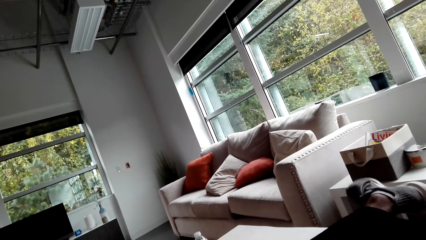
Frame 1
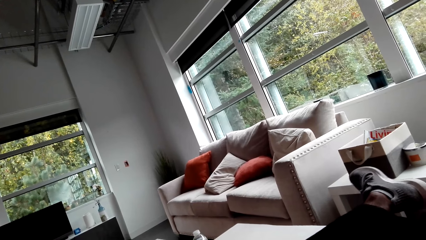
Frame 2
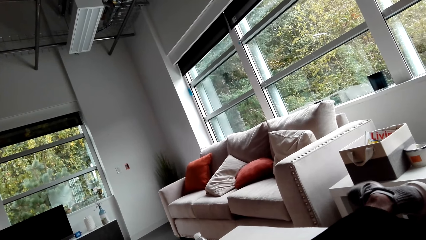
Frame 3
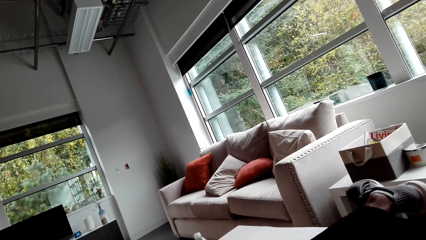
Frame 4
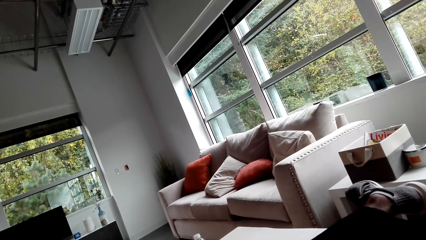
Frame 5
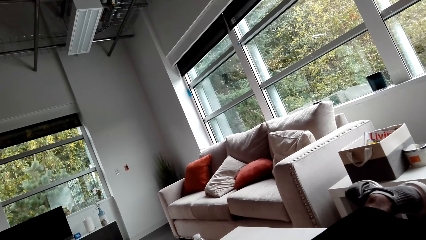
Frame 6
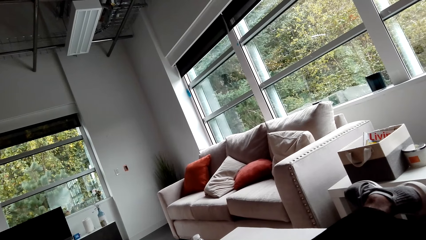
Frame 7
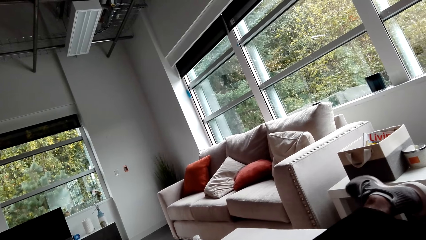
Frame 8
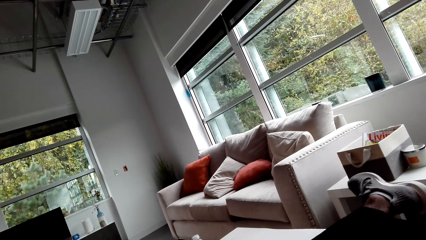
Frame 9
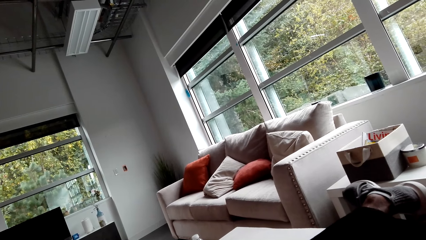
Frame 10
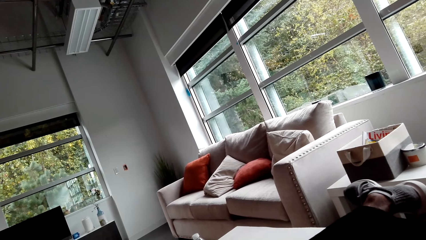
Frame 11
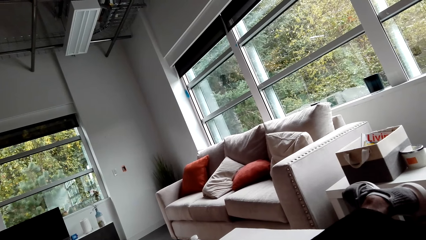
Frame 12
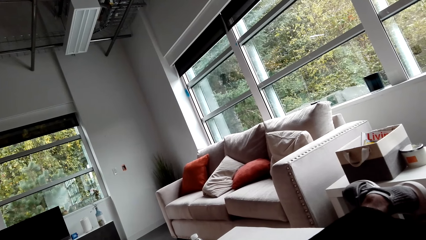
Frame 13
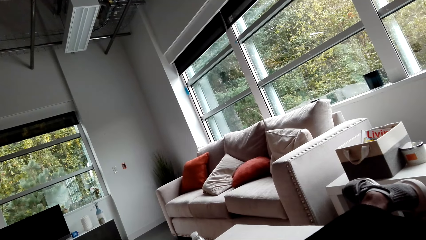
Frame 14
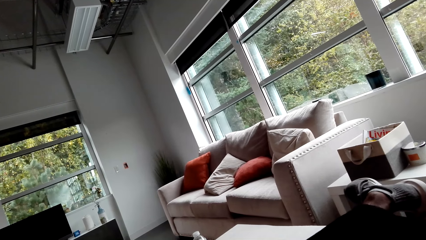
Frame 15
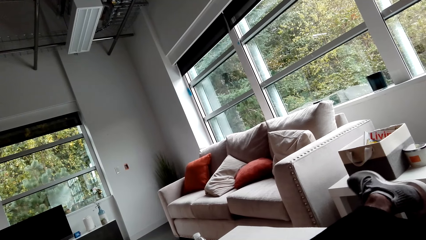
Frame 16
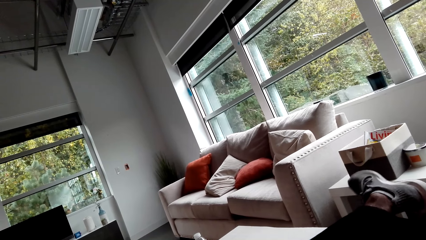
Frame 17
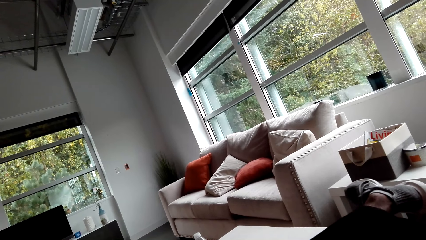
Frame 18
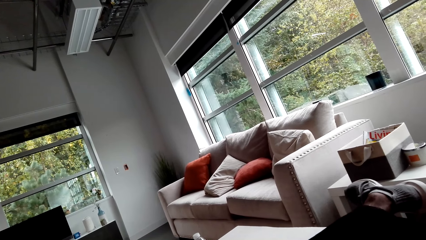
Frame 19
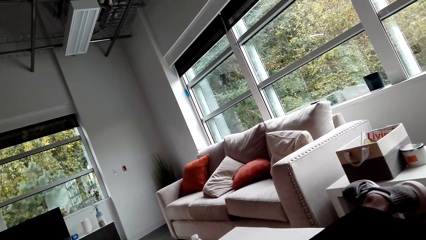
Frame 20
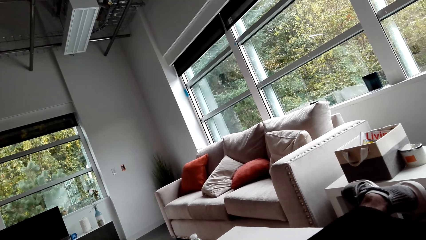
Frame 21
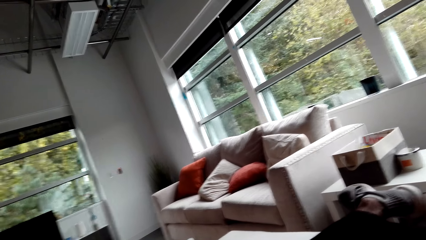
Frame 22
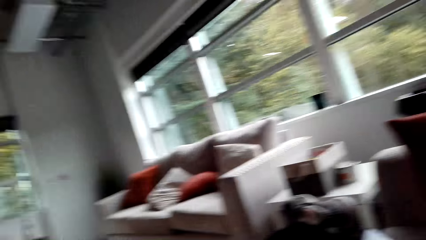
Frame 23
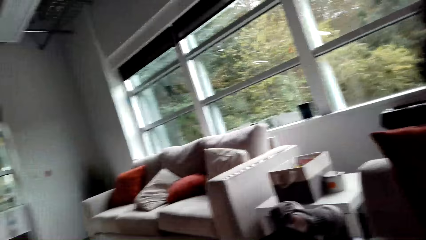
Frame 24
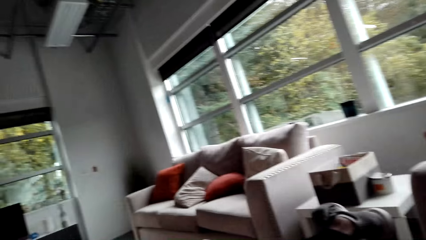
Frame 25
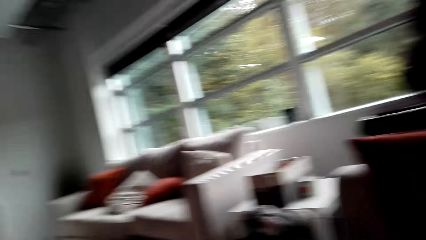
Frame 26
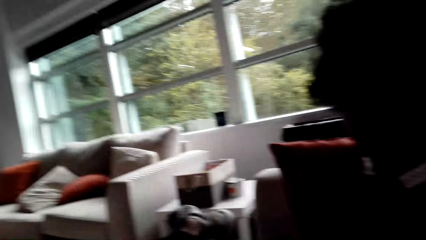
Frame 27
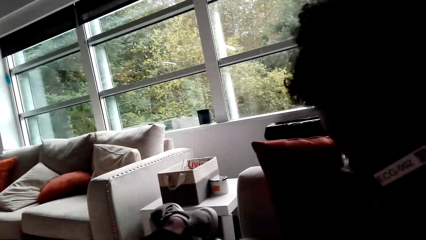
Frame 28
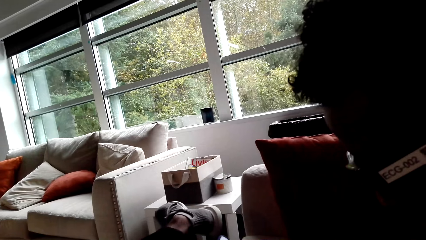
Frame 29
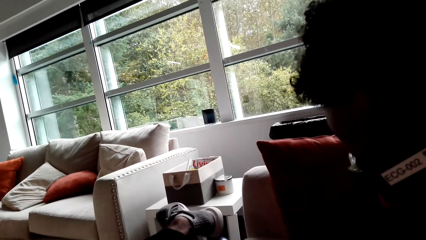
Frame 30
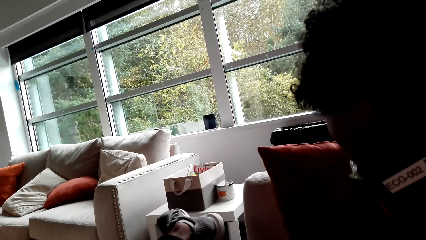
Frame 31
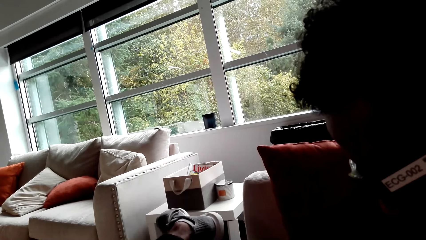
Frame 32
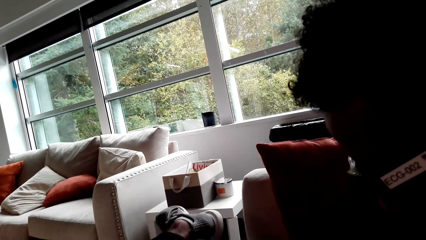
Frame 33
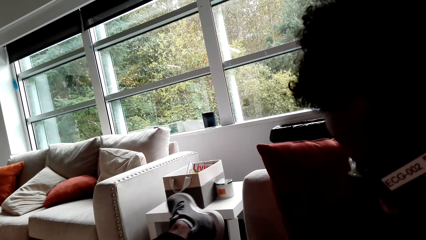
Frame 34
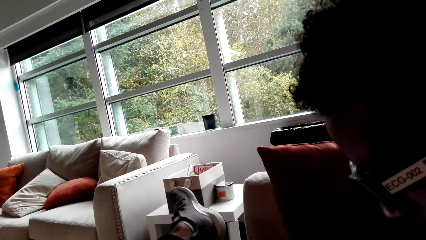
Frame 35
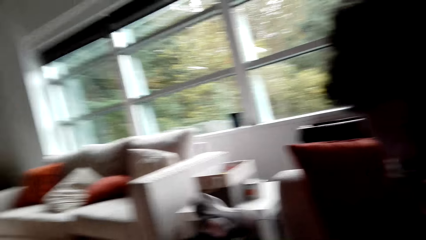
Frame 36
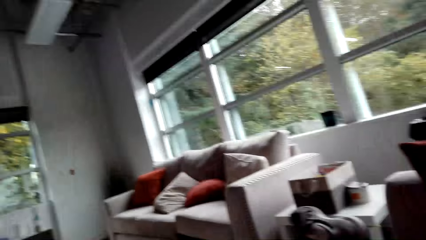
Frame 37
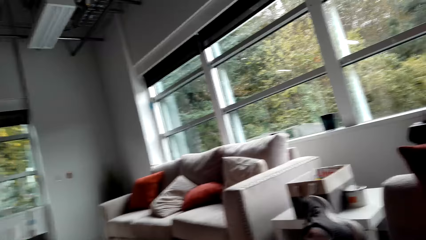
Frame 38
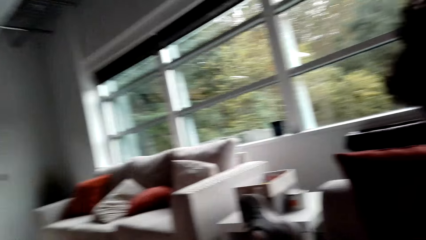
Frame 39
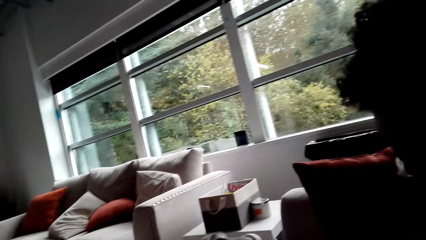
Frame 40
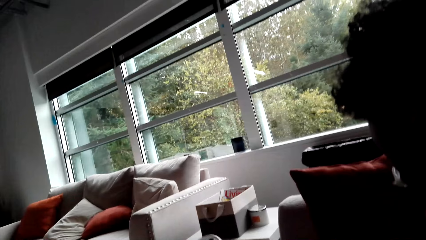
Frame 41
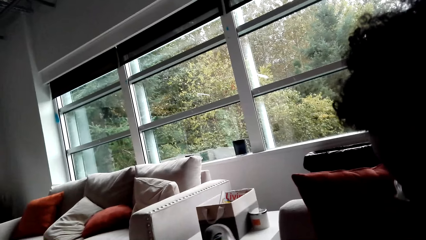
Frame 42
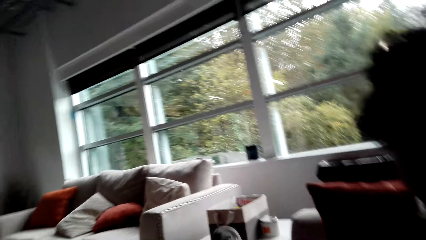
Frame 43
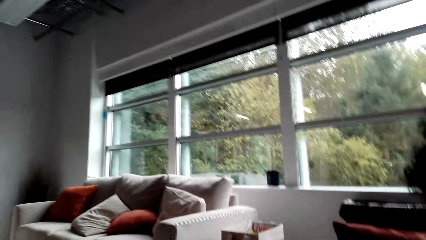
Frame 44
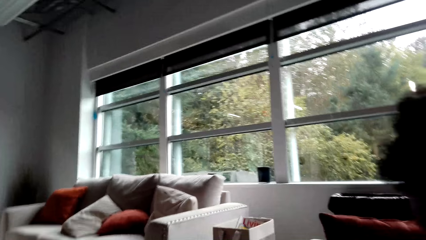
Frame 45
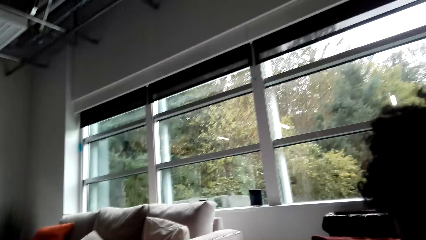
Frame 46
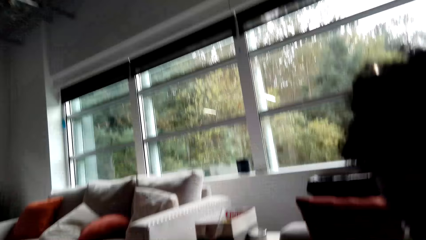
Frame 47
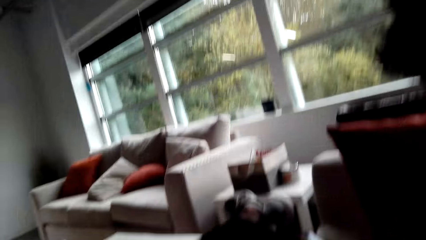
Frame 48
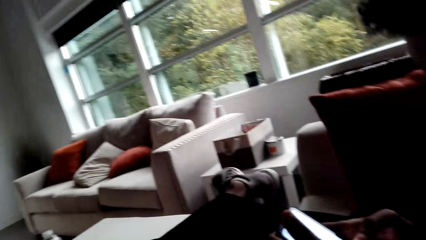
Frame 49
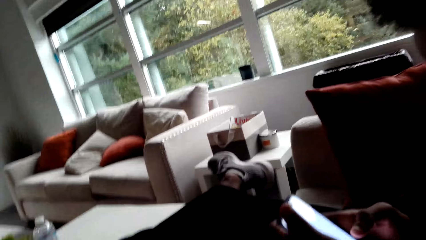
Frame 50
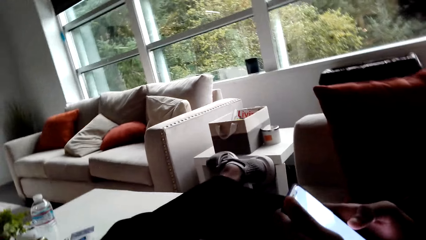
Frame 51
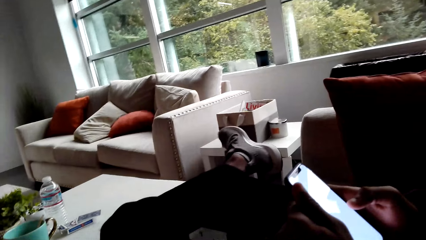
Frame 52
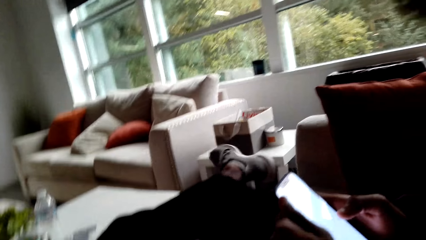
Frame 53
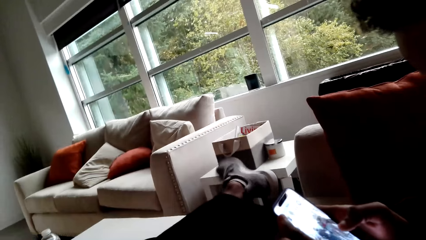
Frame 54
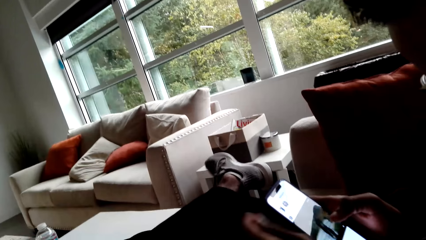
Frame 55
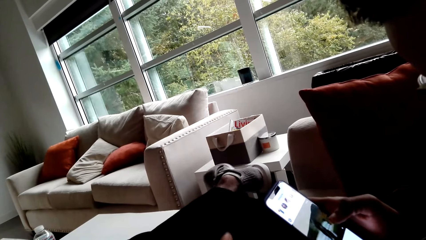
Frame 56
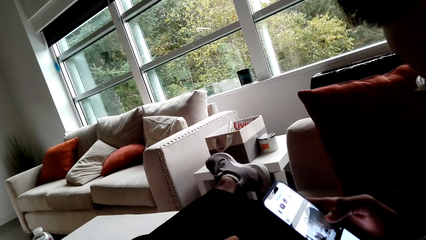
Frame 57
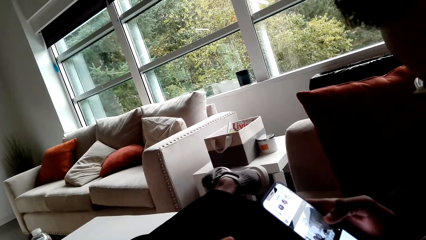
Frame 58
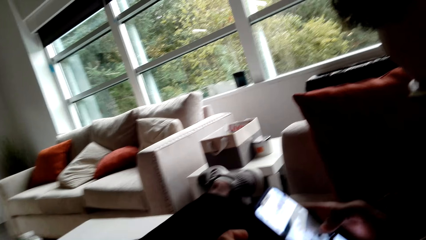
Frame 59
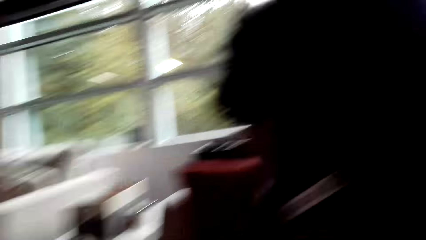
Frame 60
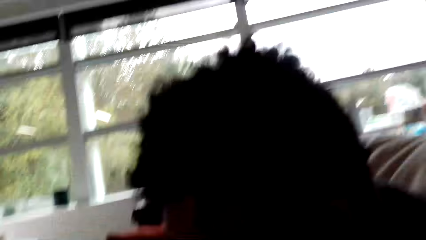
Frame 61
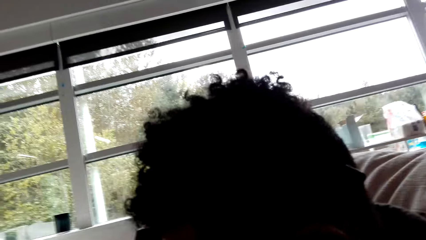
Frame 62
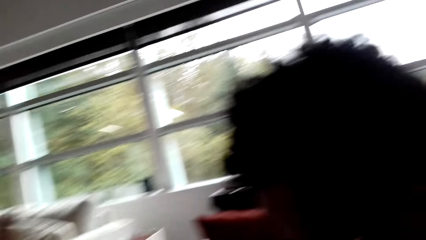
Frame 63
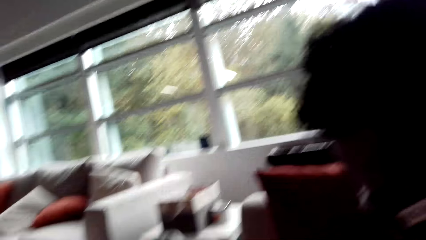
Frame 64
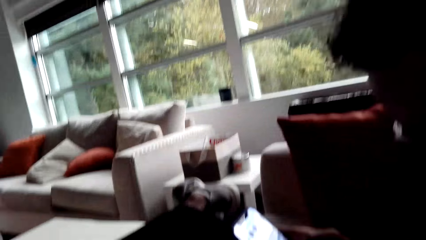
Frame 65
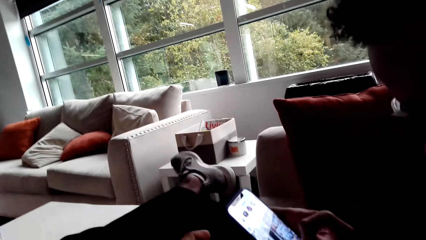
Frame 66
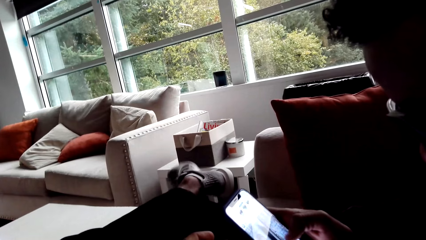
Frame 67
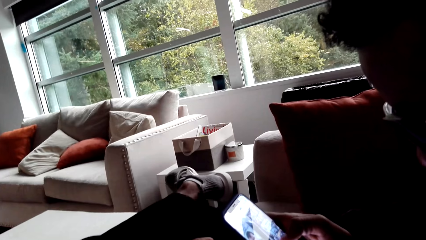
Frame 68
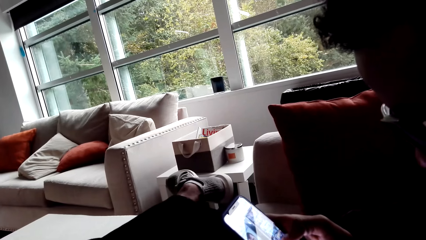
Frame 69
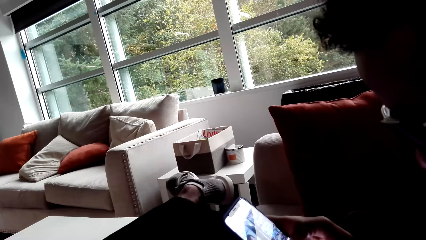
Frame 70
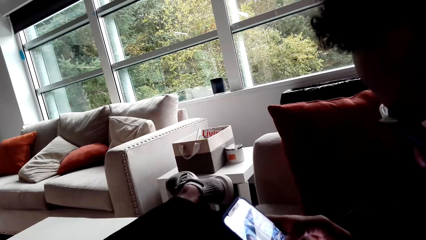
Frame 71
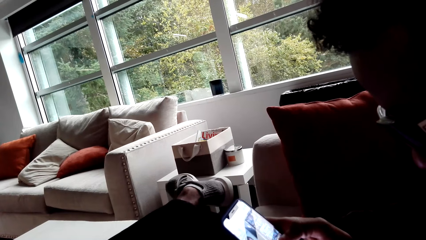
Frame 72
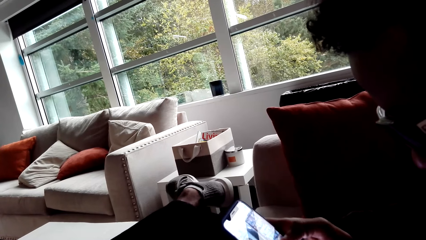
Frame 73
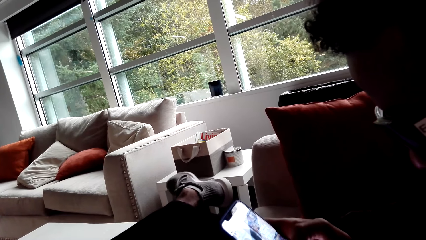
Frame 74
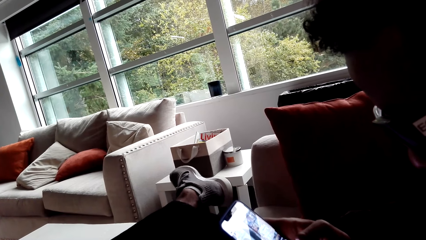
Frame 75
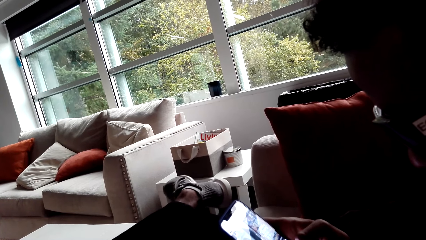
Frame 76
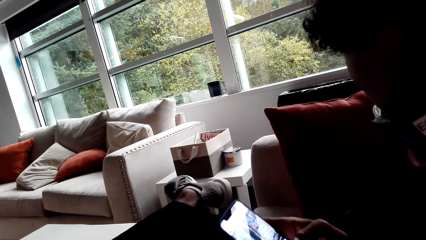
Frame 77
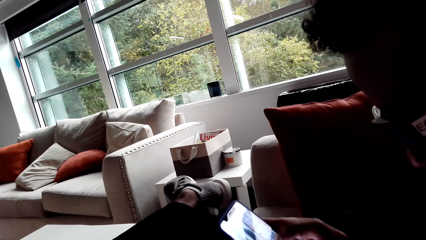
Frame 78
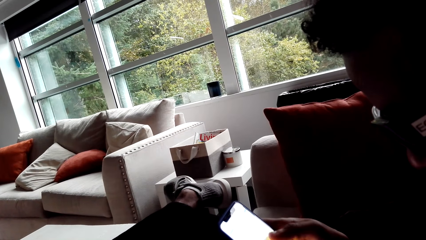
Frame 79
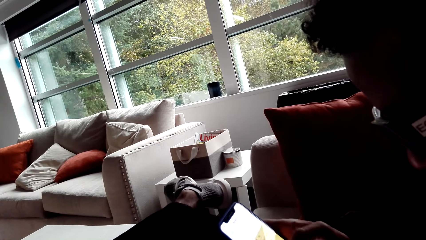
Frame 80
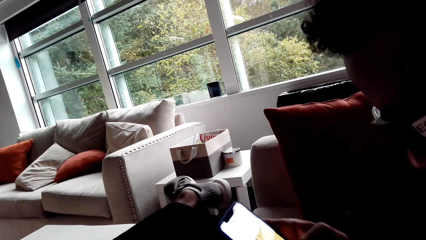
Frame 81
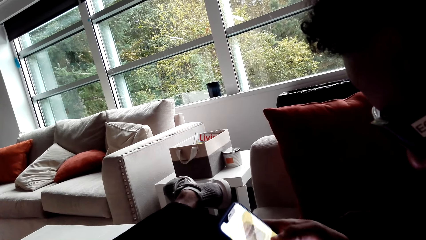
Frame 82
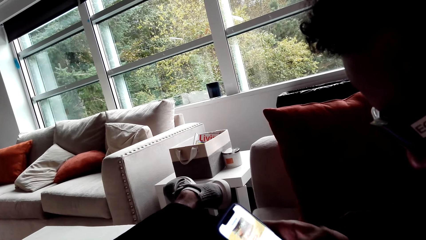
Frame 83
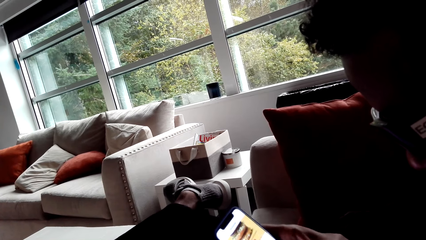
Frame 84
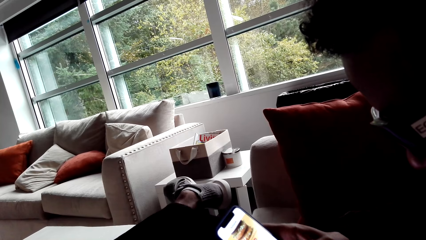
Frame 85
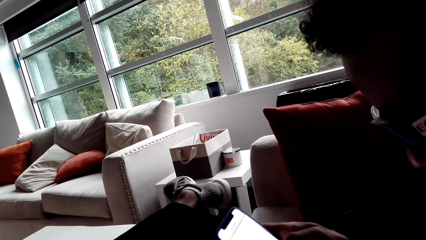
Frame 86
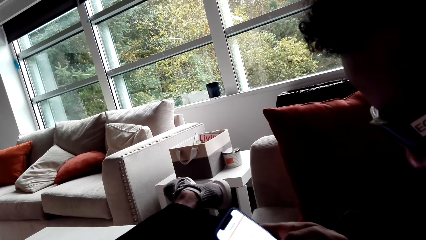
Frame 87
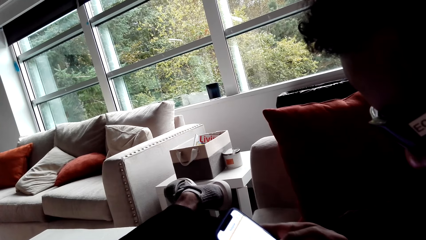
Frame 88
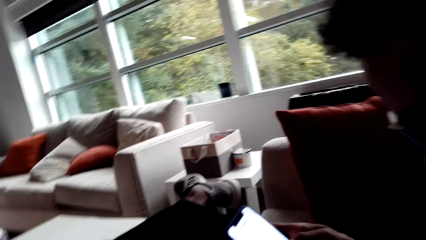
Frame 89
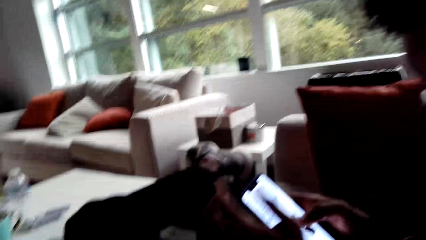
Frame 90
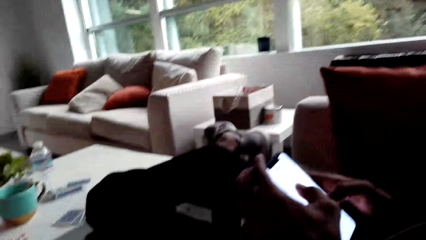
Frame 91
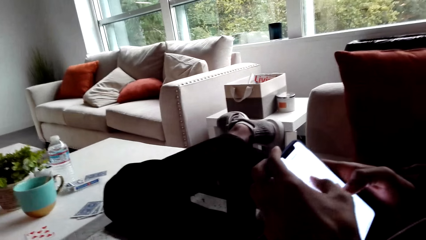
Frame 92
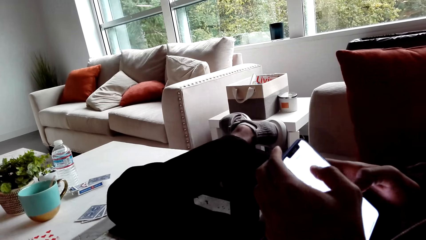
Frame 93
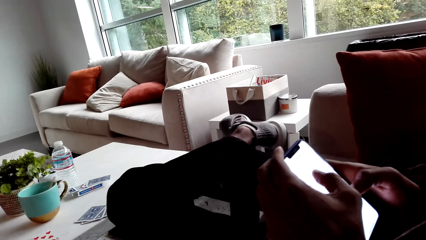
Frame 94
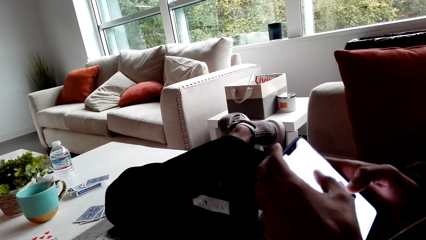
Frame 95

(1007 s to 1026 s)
The camera wearer looks at a person. The person operates a phone. The camera wearer looks around. The person operates his phone.
